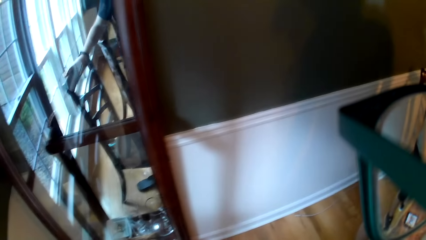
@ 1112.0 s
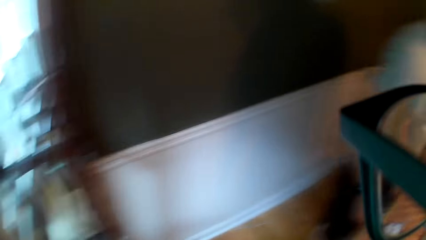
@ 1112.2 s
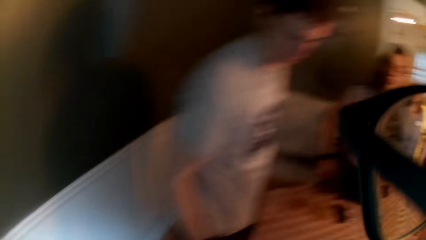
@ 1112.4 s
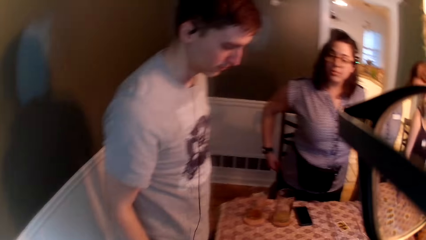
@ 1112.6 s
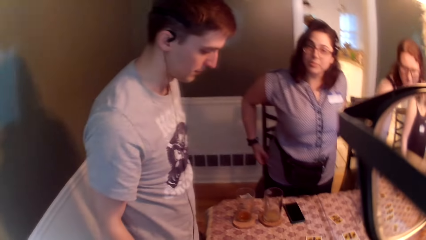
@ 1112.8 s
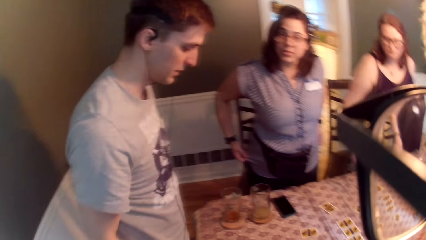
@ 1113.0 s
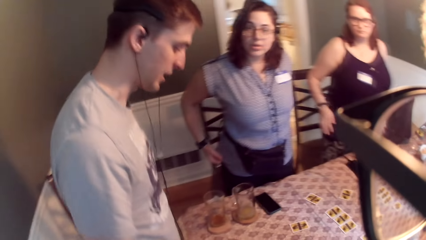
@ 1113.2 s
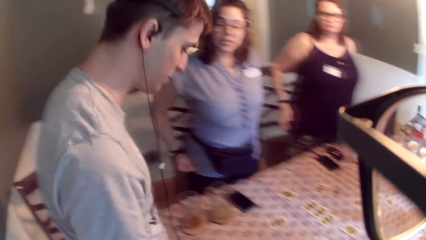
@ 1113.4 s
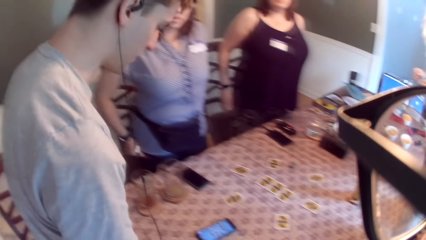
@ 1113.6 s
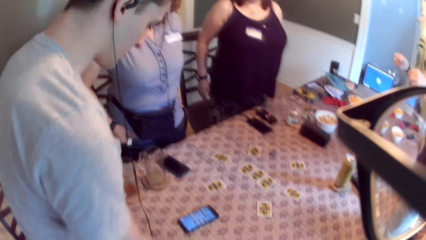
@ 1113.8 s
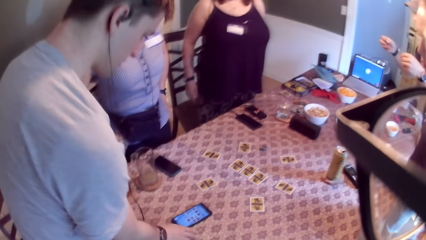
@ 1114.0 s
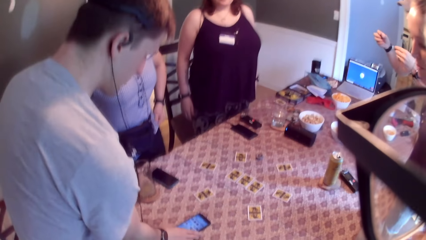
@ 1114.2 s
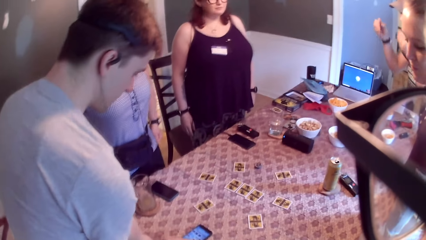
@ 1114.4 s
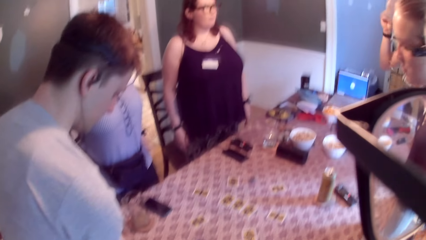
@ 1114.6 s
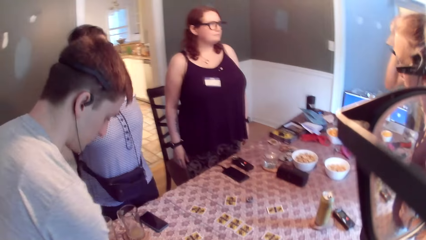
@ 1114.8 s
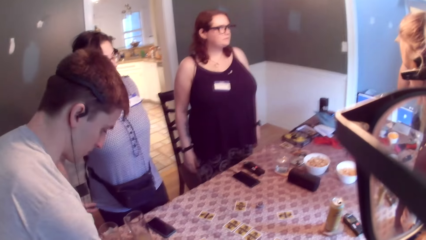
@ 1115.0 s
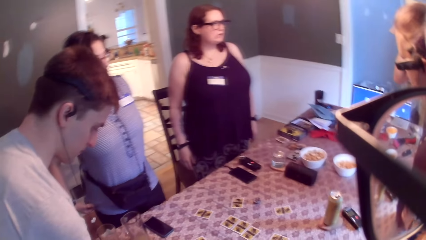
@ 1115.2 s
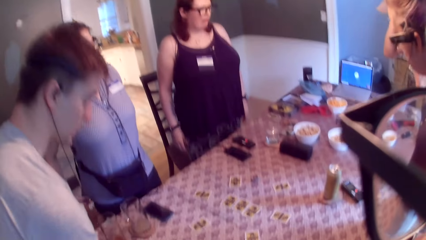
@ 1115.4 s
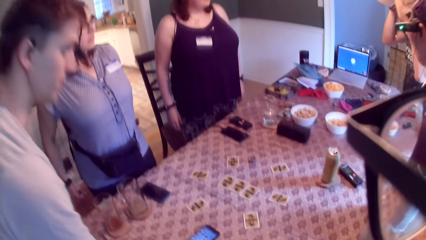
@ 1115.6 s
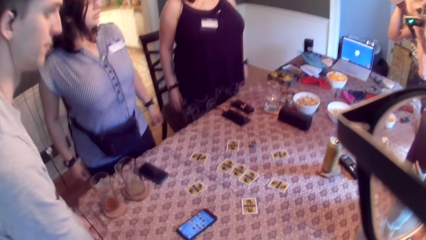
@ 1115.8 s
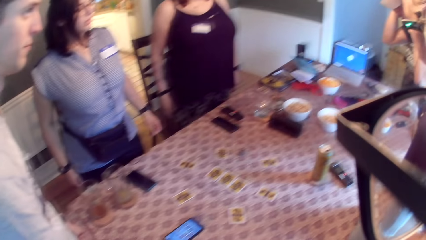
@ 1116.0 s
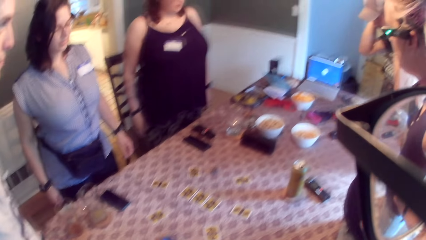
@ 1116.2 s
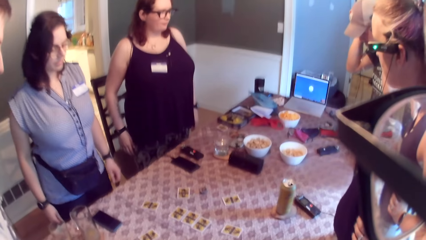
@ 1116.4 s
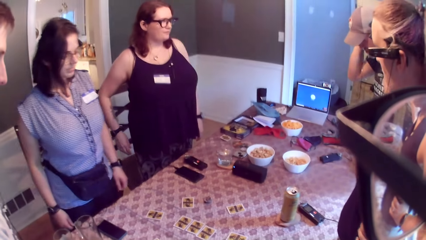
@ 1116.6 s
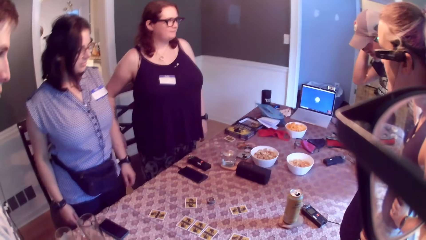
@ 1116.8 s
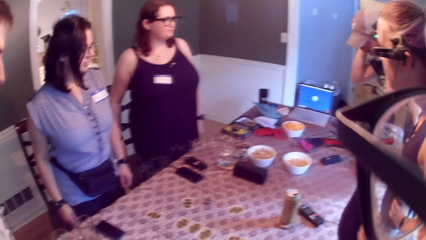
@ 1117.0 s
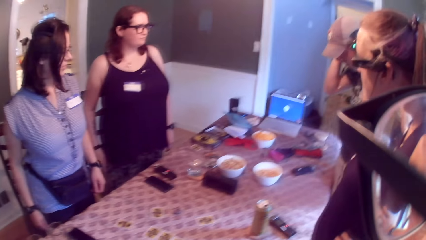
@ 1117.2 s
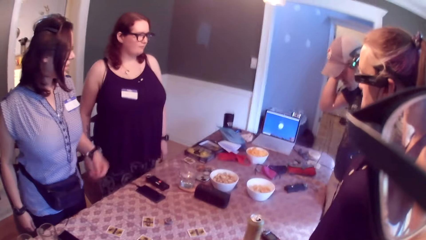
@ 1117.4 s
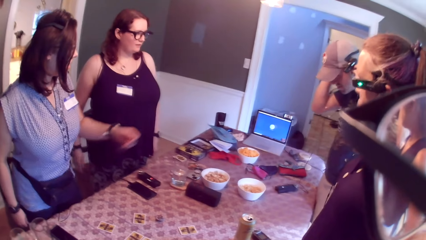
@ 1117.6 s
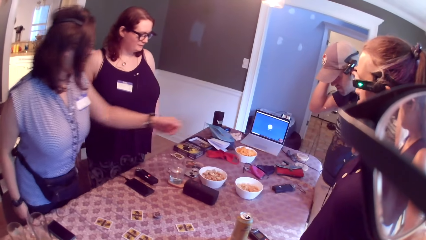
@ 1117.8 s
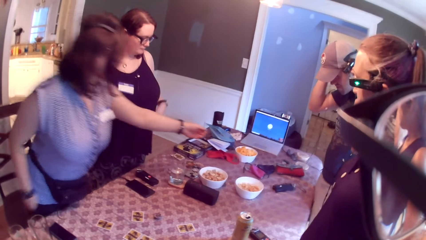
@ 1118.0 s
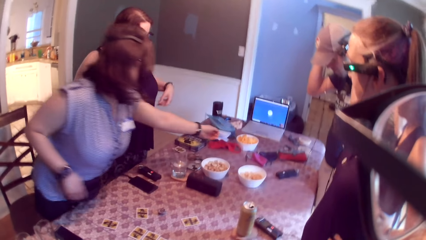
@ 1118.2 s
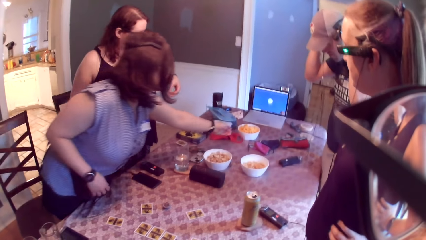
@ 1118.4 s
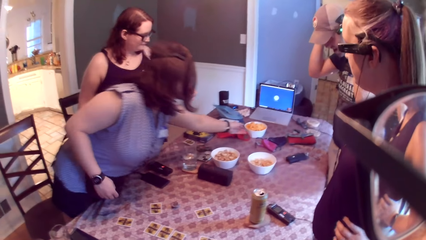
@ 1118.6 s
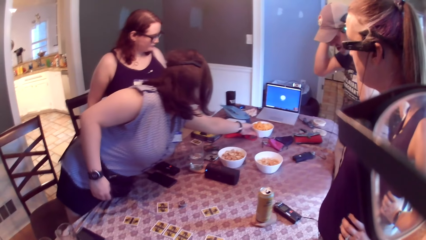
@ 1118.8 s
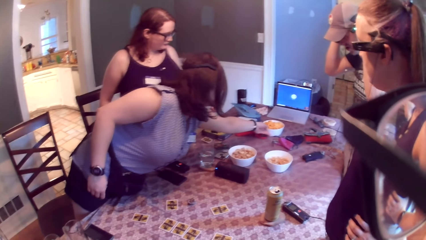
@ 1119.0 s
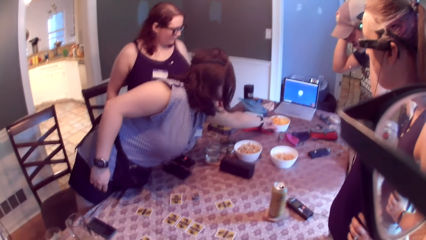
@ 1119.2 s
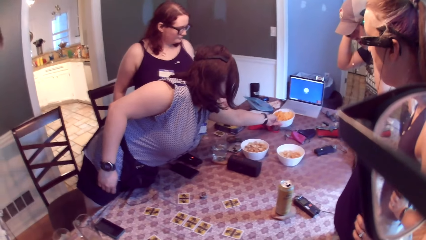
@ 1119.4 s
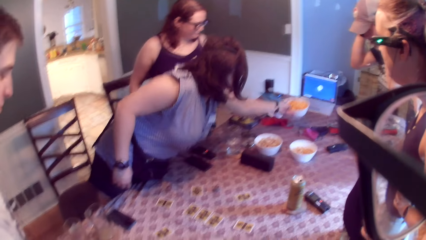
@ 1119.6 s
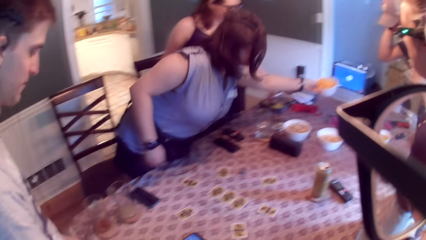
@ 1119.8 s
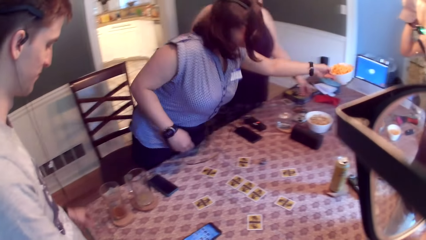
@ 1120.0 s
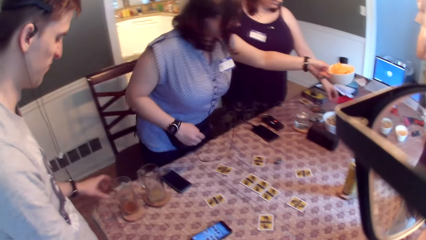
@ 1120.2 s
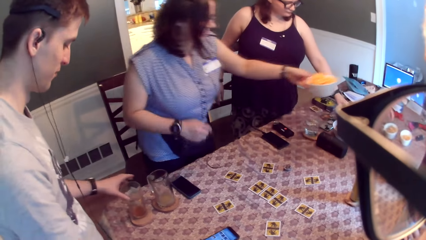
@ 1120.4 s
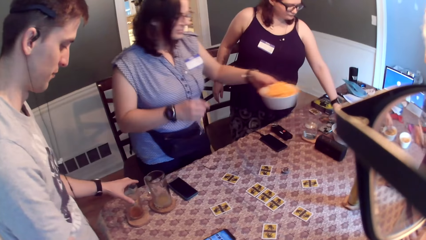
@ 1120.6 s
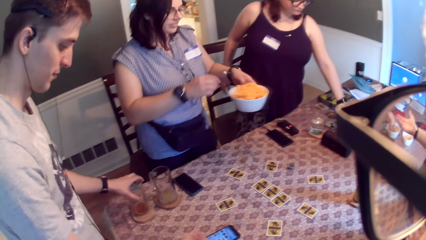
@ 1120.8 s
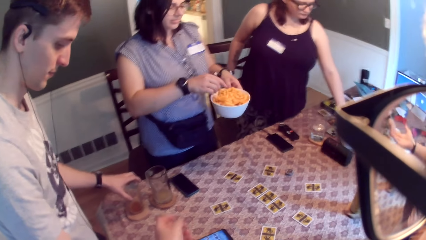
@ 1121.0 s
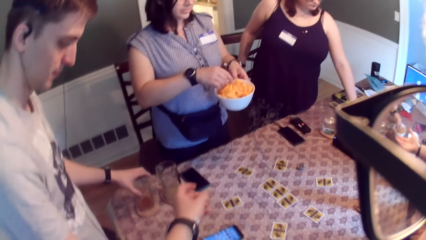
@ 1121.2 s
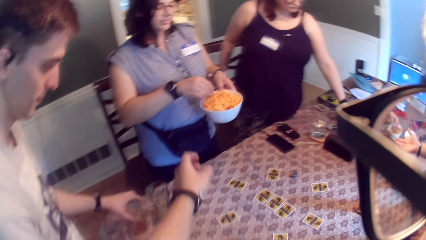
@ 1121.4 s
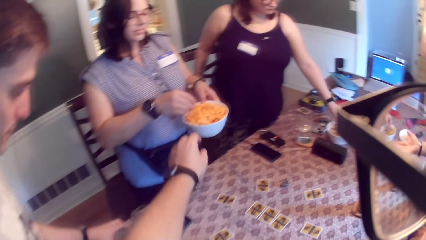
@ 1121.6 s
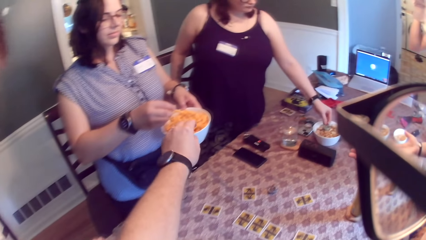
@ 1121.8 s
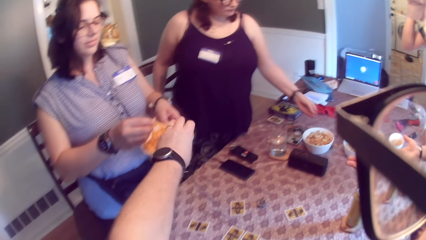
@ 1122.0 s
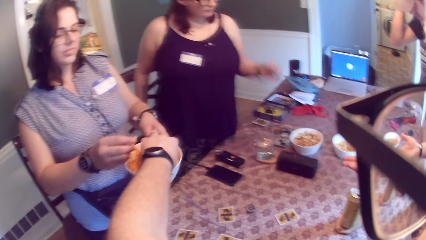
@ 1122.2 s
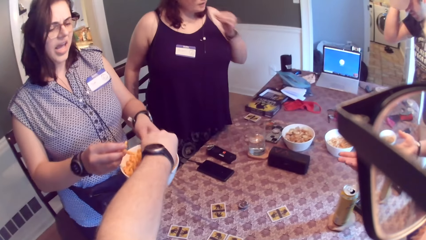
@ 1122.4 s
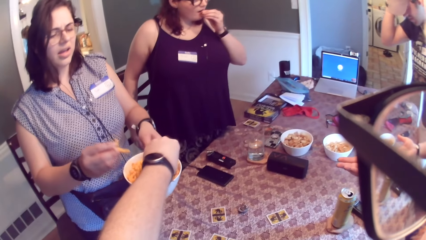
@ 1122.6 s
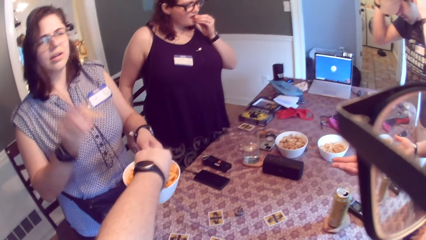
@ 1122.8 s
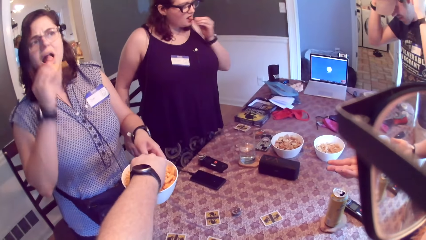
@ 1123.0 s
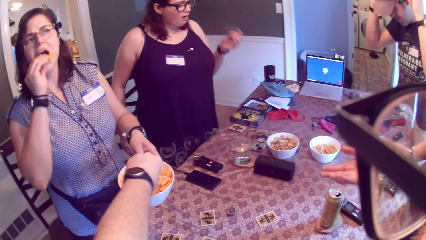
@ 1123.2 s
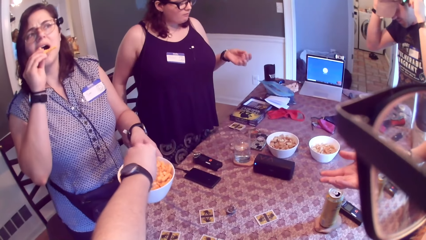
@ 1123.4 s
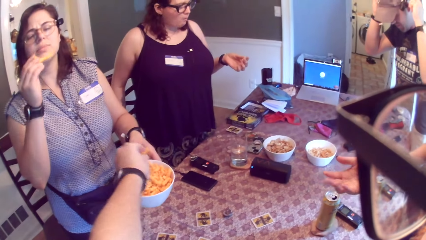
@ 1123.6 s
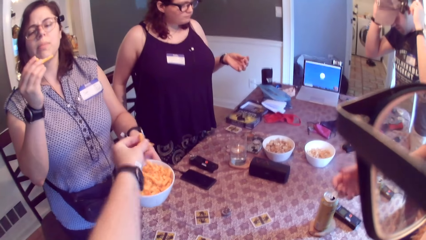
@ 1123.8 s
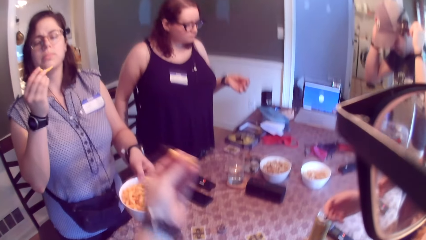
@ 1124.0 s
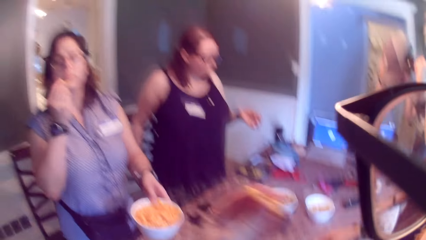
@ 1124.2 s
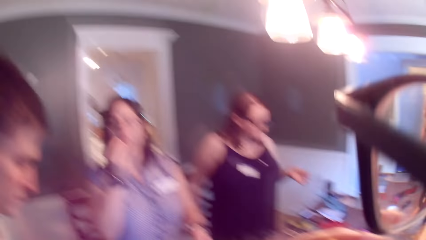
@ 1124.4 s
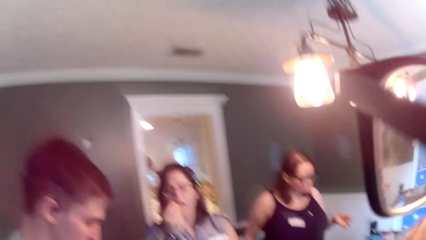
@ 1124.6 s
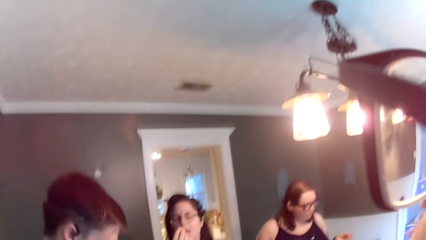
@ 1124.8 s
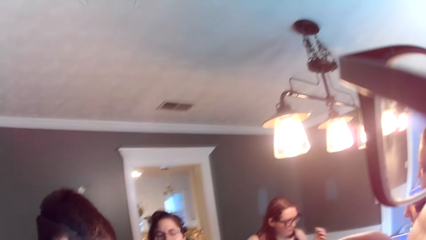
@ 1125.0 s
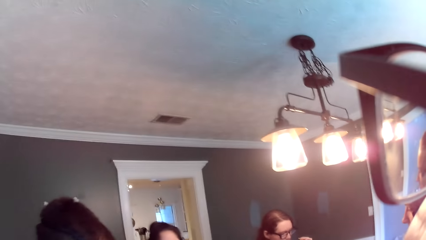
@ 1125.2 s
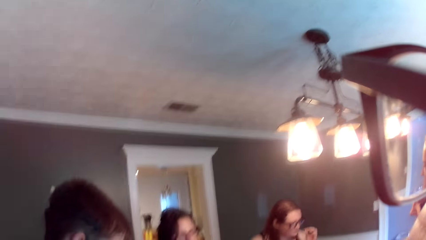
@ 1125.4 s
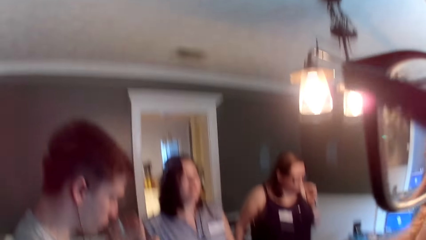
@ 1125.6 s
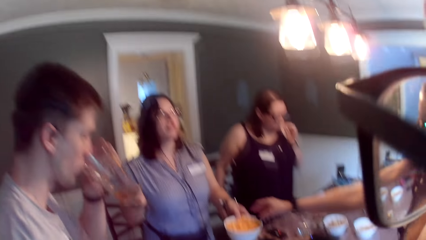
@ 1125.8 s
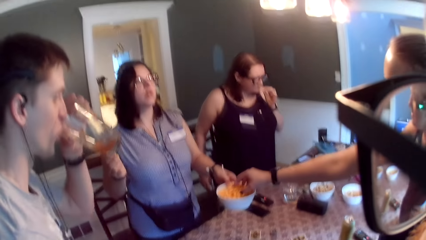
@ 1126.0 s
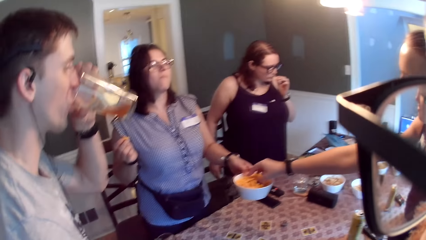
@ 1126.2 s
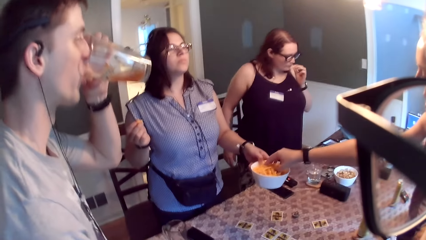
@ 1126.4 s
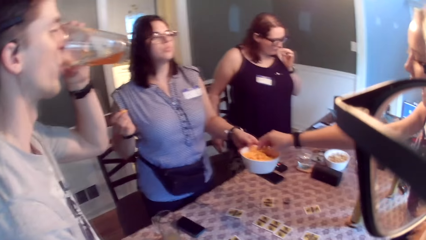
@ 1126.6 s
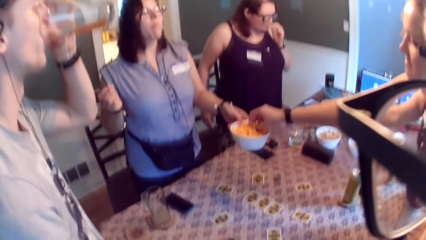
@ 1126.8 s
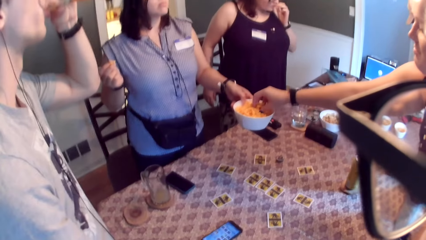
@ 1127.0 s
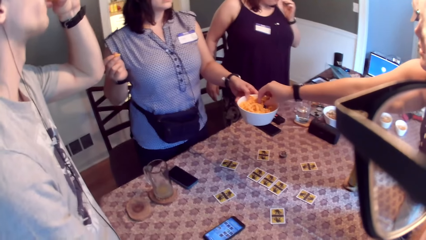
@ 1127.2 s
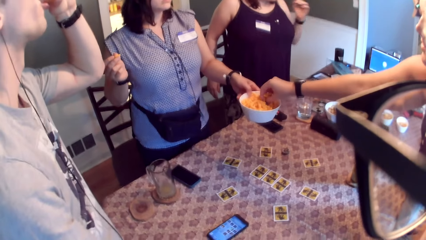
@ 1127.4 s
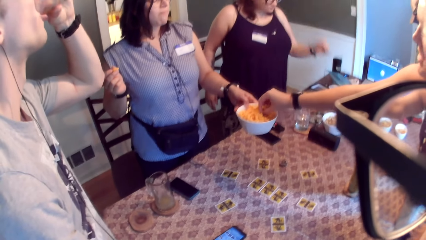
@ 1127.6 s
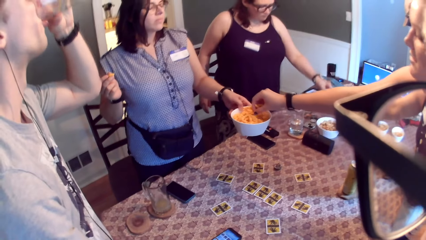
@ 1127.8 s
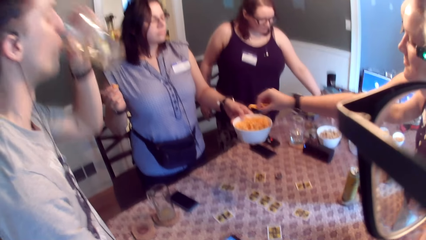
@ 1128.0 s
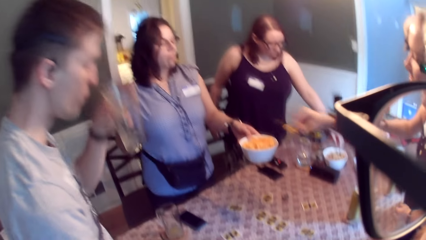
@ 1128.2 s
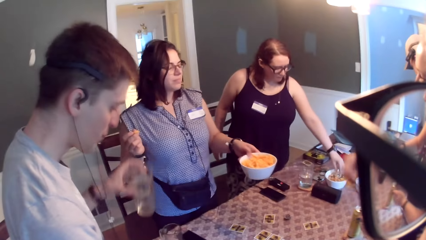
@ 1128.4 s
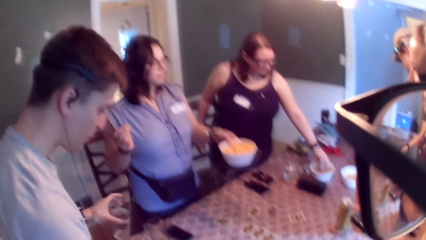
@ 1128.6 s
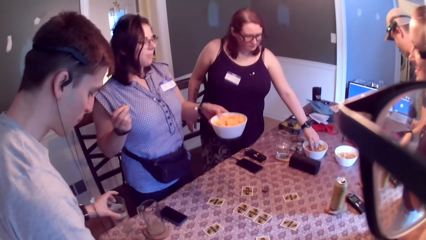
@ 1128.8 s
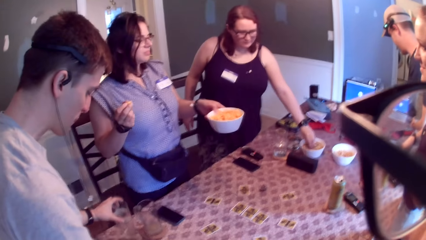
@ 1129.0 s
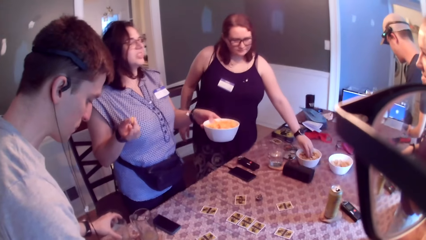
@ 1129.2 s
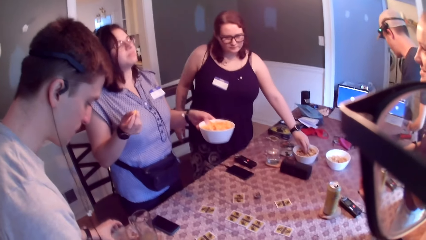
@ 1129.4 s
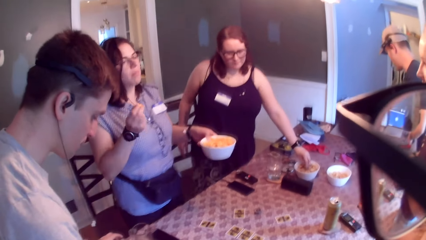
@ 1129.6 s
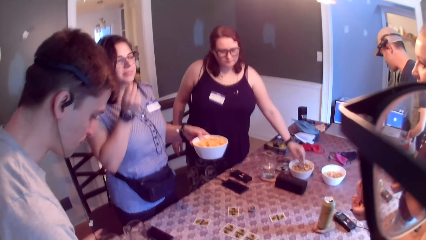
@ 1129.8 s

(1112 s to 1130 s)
A man speaks to a woman. Another man speaks to a group of people on the table. The camera wearer speaks to the group of people on the table. The woman picks the bowl of snacks on the table with her left hand. The camera wearer speaks to the group of people on the table. The first man places his left hand on a cup on the table. Another woman picks a cashew nut from the bowl on the table with her left hand. The first woman picks a cheese snack from the bowl in her left hand with her right hand. The camera wearer picks a cheese snack from the bowl with his left hand. He eats the snacks. The first woman speaks to a third woman. The first man drinks soft drink from the cup in his left hand. The third woman speaks to the first woman. The third woman picks some cheese snack from the bowl with her right hand.
